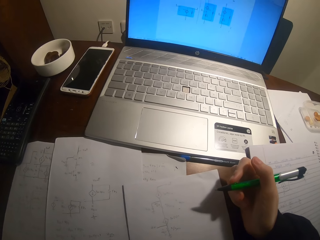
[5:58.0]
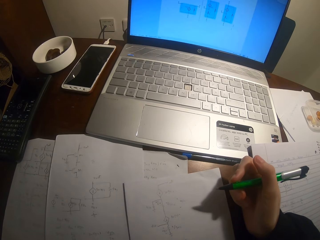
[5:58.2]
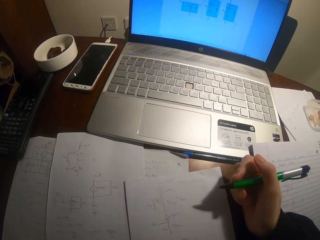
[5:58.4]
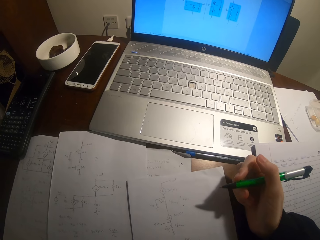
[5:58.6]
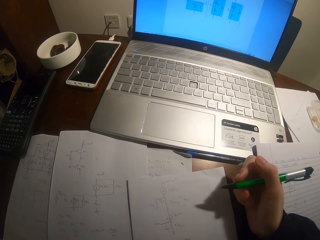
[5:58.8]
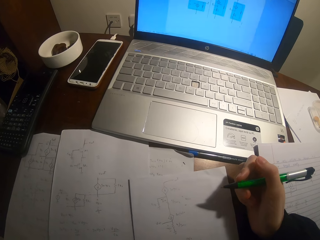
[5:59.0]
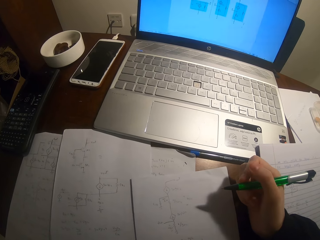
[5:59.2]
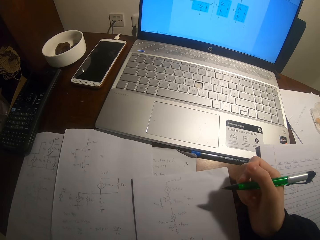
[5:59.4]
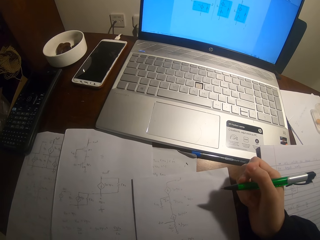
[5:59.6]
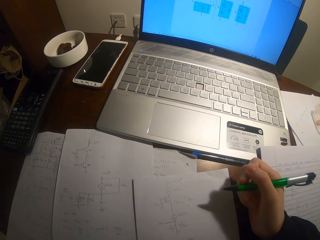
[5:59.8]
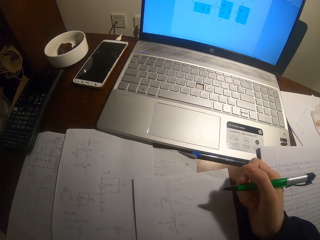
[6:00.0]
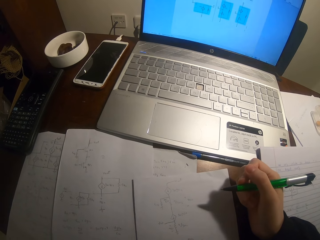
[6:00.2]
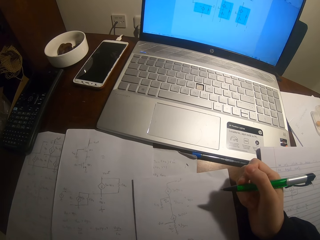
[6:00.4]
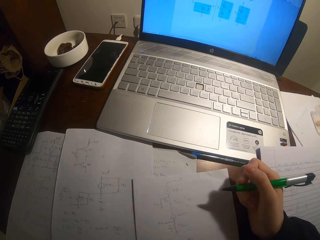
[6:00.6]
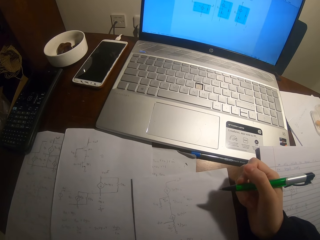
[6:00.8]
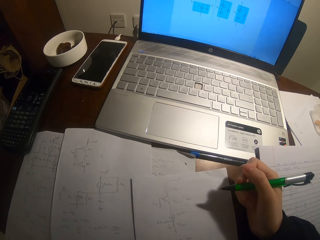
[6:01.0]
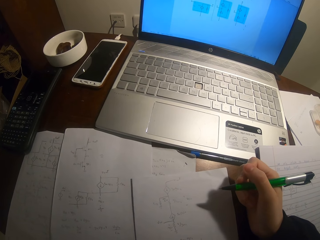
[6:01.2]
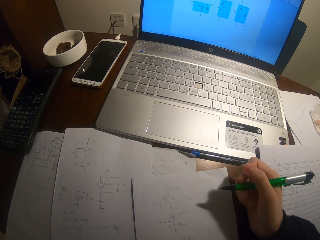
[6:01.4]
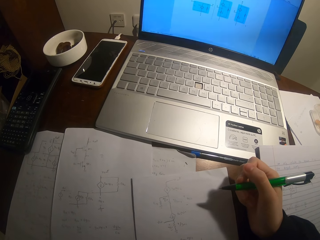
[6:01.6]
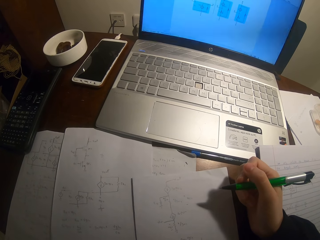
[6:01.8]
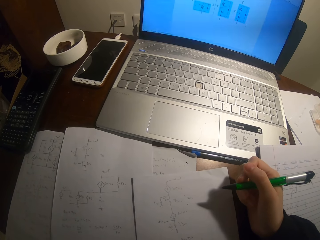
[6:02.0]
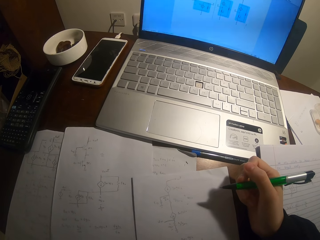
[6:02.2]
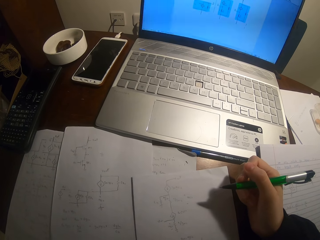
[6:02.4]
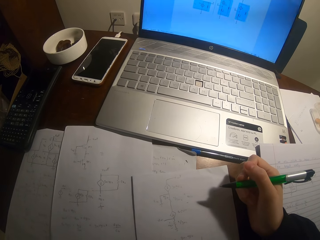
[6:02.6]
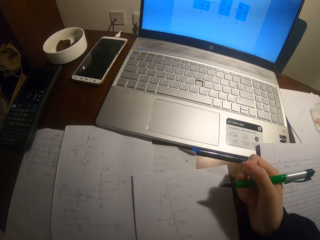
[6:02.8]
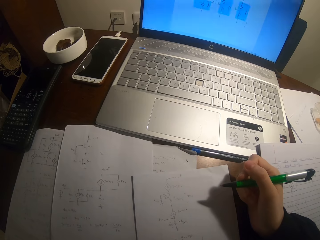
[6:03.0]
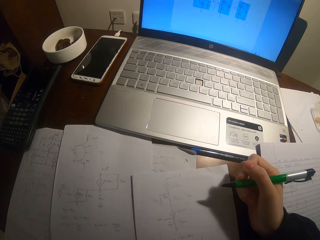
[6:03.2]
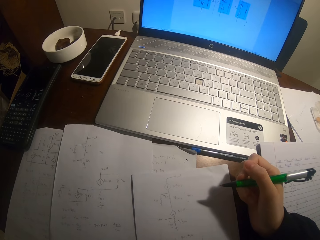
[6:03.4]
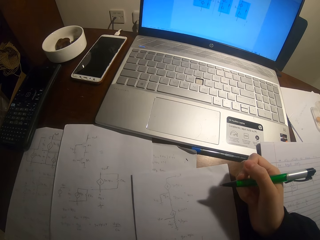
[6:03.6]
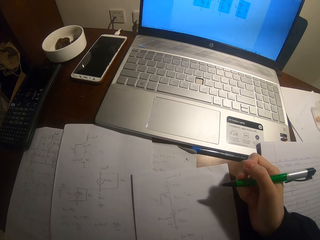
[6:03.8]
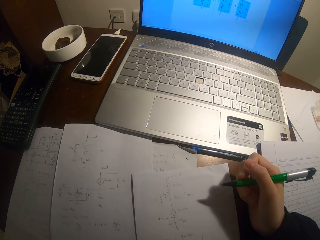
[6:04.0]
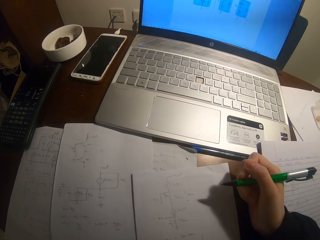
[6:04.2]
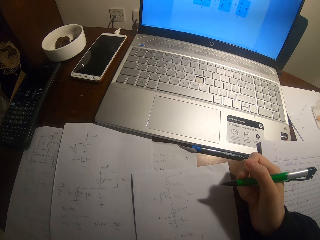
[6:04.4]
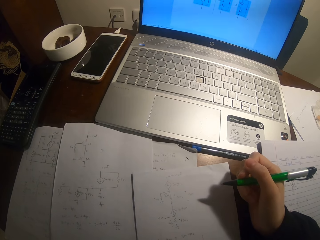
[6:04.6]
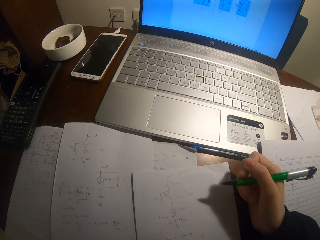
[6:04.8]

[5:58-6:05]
The camera wearer stares at the paper.

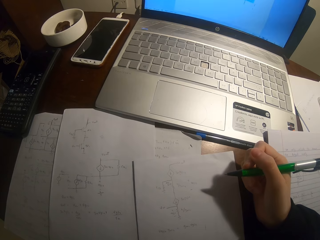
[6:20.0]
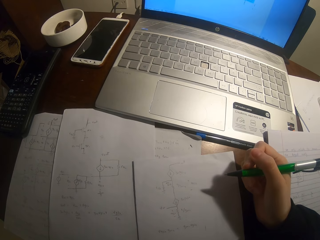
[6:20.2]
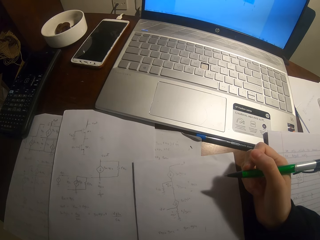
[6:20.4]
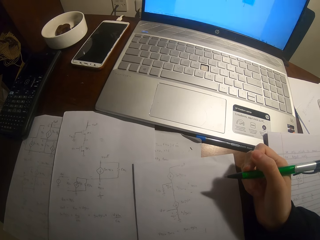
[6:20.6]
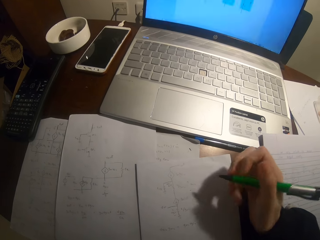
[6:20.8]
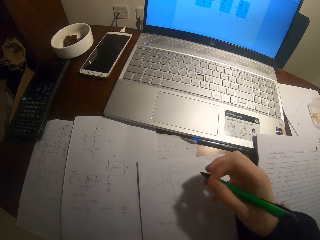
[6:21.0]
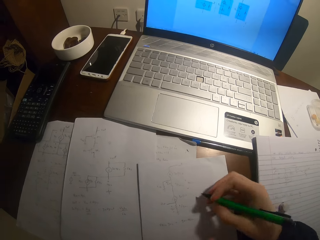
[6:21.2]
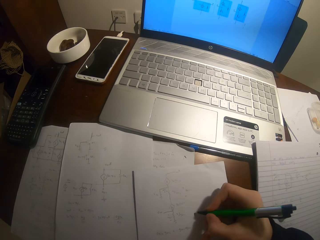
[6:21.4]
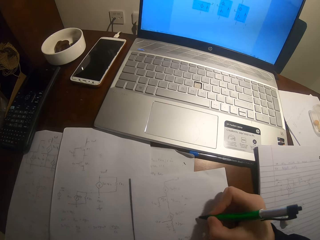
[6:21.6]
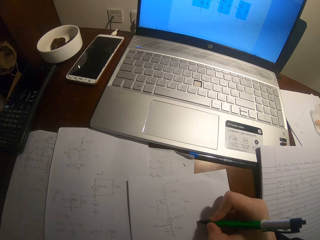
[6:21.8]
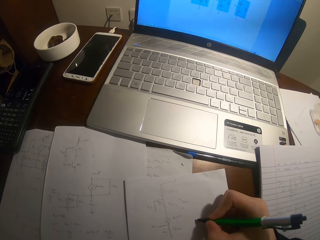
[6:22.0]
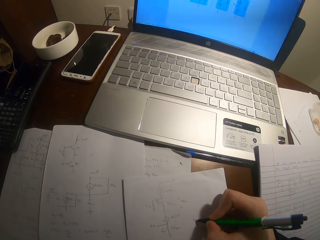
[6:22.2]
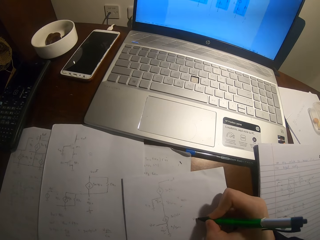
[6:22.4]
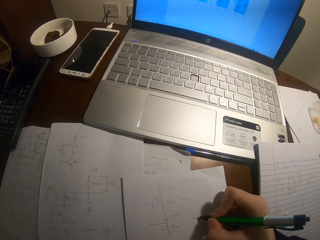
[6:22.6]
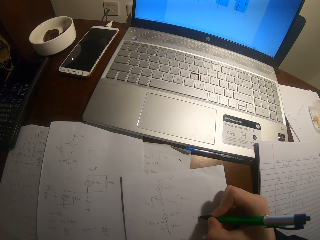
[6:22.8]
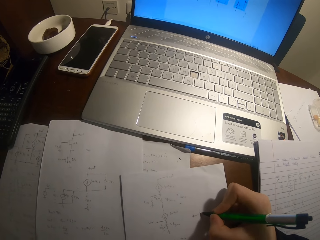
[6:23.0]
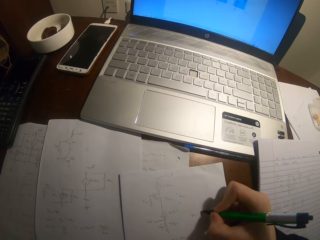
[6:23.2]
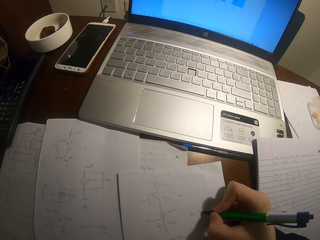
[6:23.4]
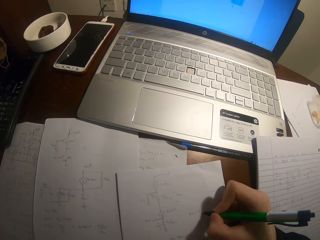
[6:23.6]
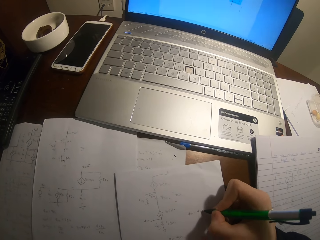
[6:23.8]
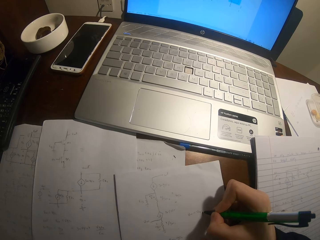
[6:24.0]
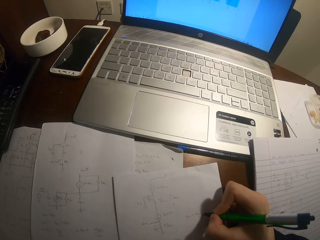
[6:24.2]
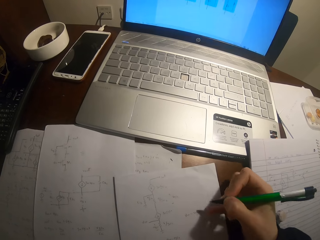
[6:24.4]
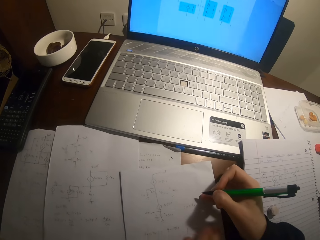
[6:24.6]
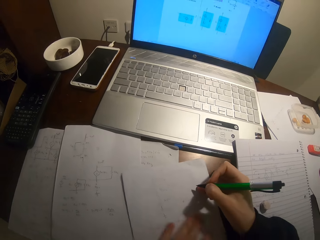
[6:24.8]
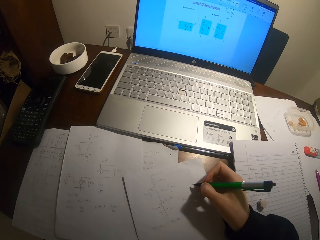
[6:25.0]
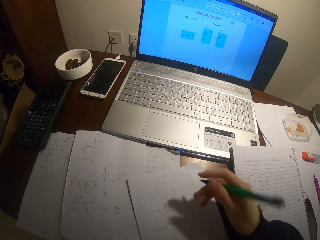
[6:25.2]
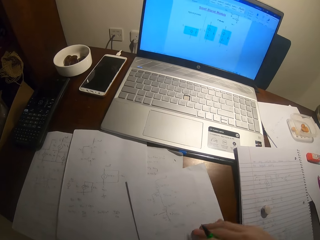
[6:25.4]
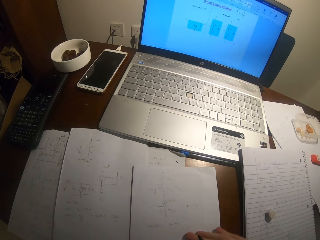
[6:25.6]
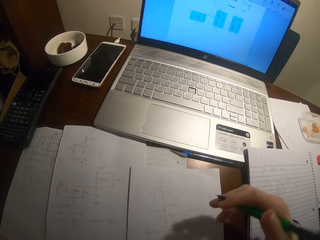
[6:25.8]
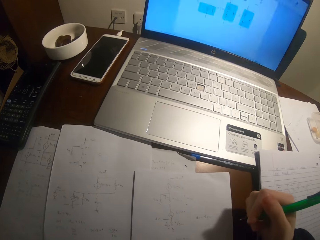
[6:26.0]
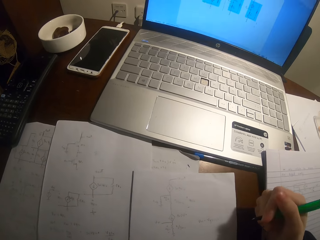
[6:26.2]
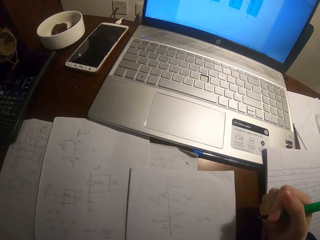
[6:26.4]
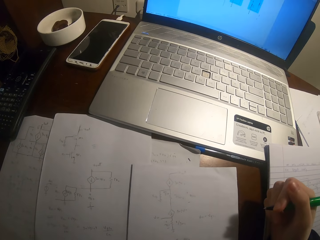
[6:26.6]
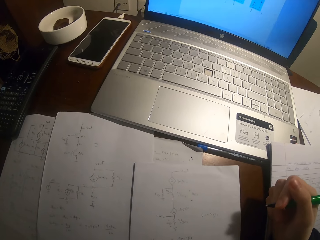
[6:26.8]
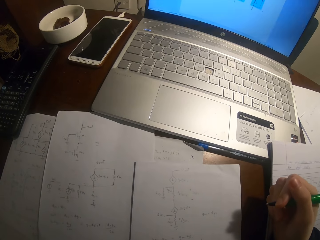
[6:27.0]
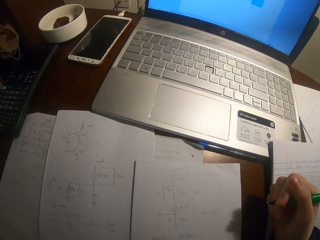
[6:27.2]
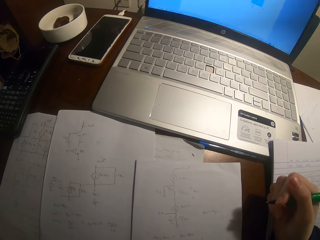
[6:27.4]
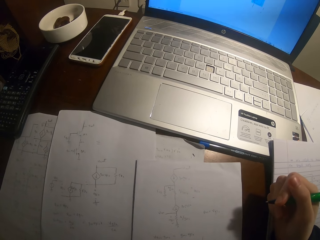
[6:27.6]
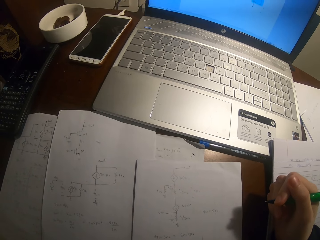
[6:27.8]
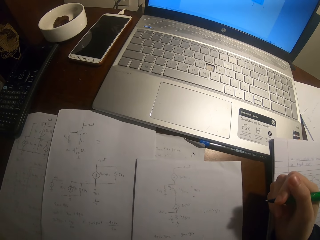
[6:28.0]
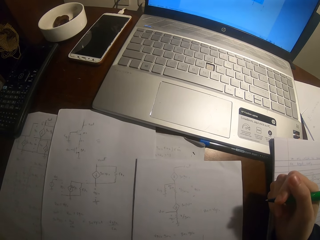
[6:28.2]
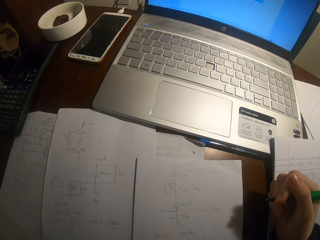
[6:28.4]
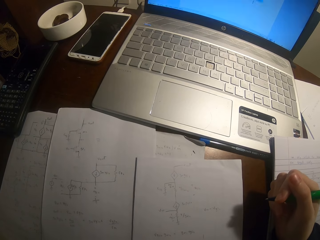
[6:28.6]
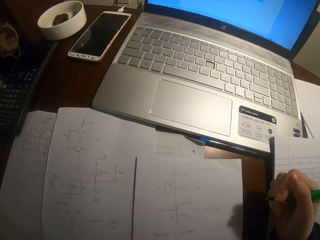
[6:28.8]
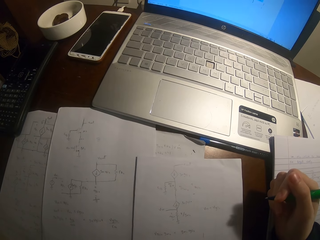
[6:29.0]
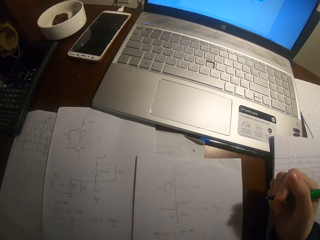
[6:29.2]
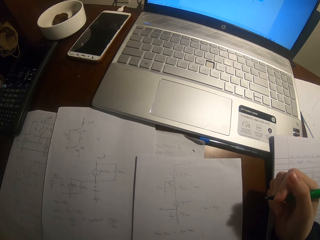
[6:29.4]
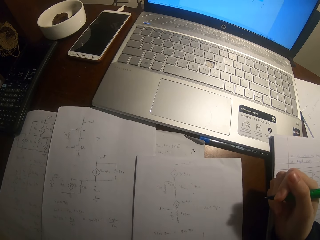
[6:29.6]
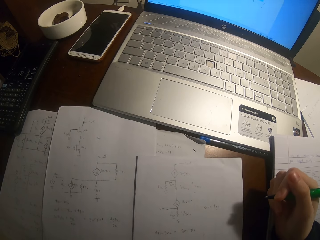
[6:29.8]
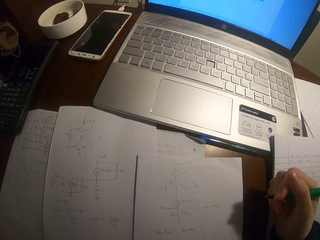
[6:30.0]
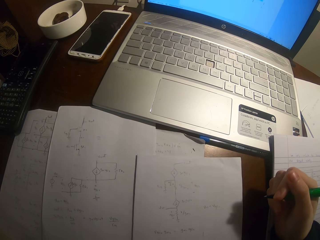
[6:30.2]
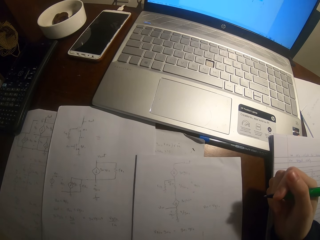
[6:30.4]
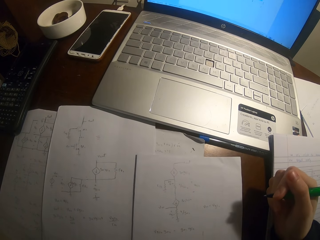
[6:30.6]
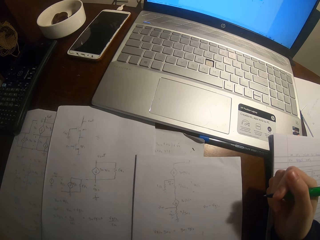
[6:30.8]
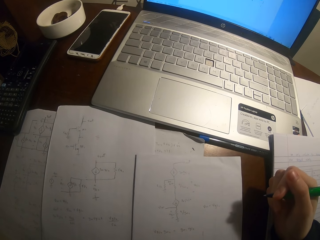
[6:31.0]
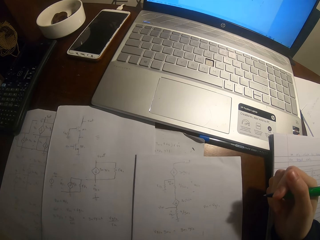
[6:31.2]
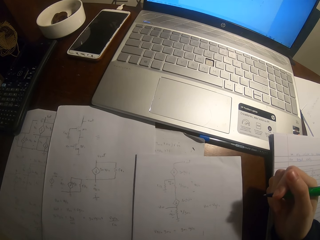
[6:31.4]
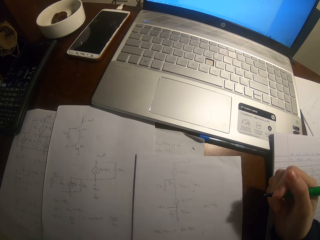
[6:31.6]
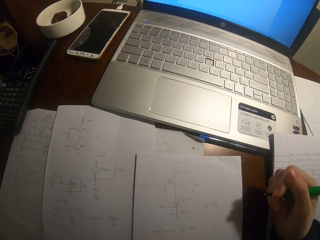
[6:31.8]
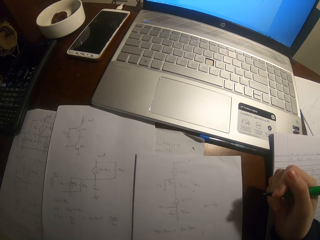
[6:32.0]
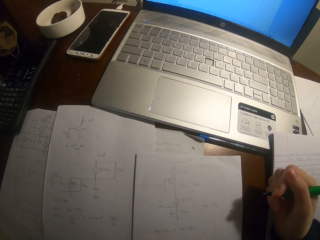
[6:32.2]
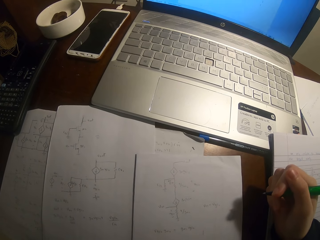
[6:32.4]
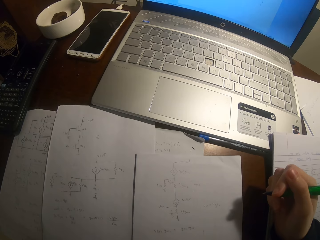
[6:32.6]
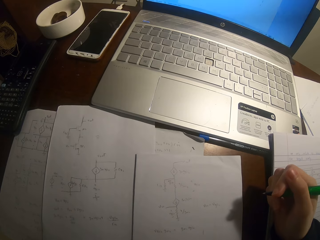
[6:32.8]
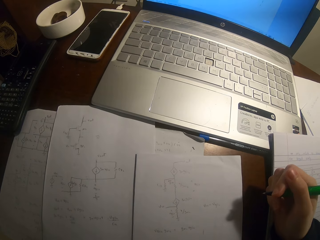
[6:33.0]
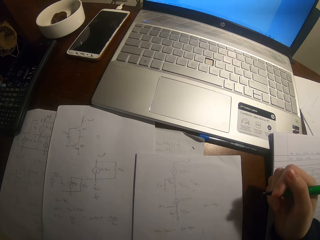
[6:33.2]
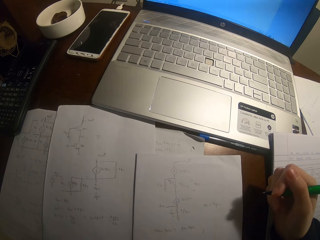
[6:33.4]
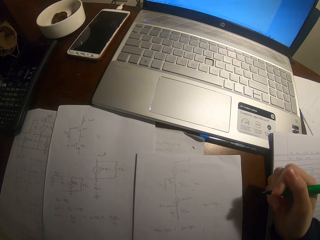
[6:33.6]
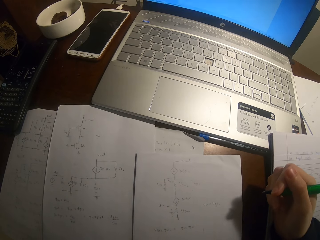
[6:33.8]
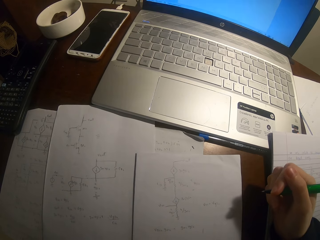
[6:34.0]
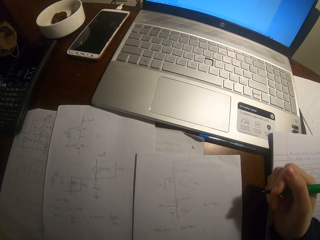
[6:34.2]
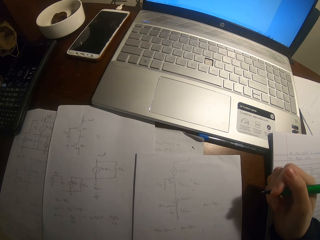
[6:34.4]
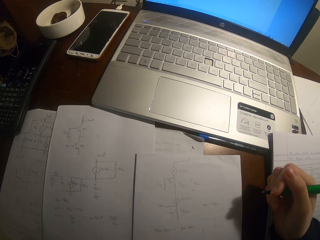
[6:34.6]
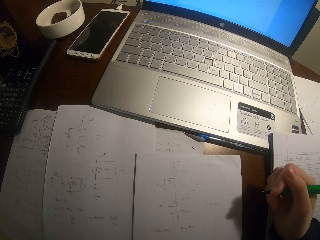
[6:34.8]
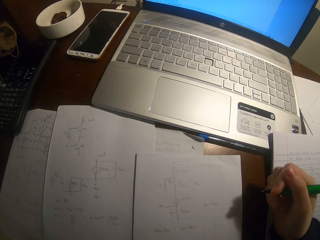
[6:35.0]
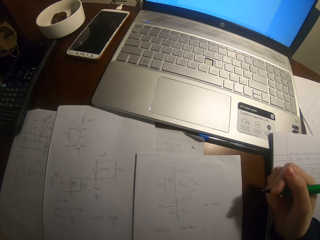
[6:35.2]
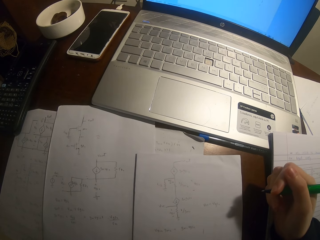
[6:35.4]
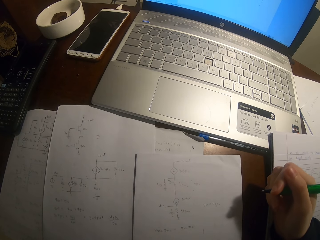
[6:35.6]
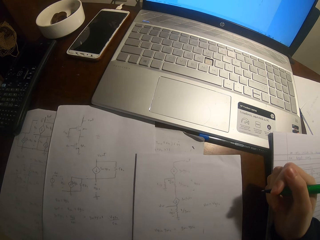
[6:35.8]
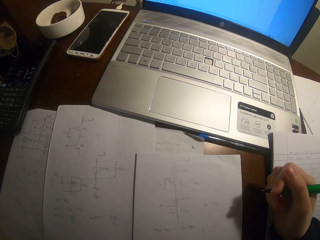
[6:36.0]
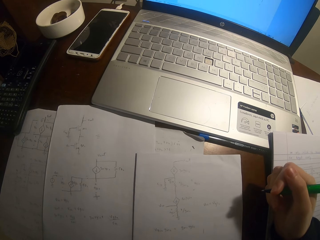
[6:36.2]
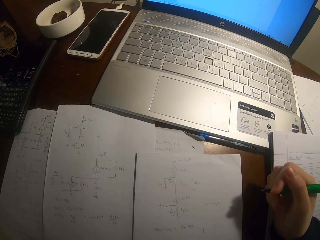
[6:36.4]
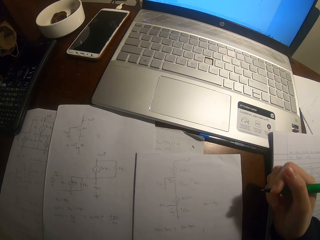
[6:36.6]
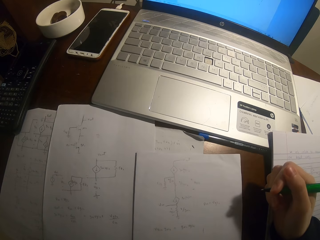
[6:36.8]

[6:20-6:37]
The camera wearer writes on a paper with a pen. They pull the pen off the paper. They stare at the paper.
